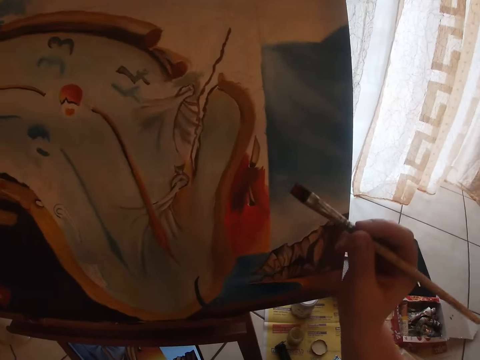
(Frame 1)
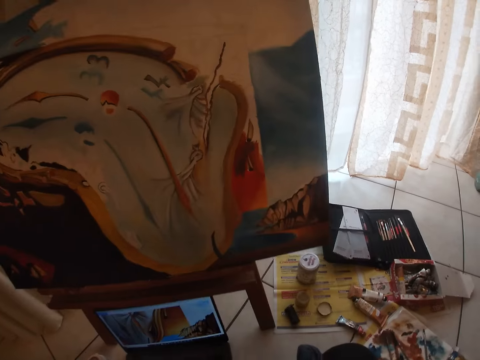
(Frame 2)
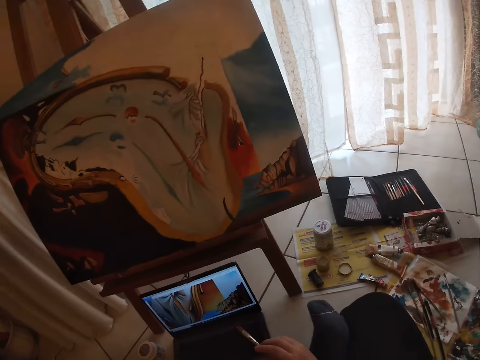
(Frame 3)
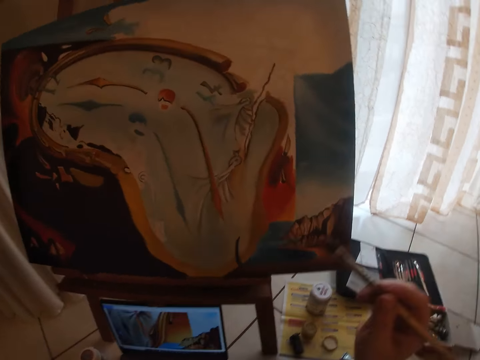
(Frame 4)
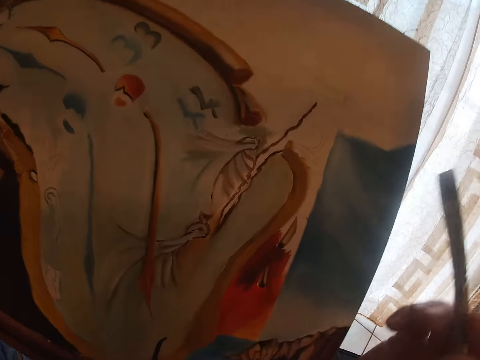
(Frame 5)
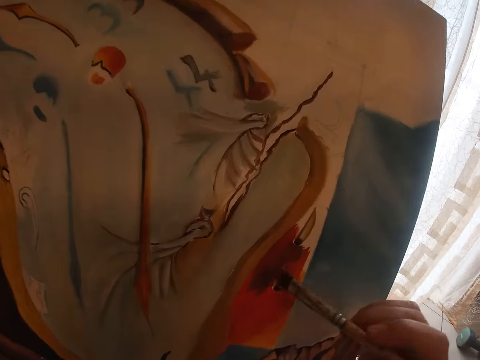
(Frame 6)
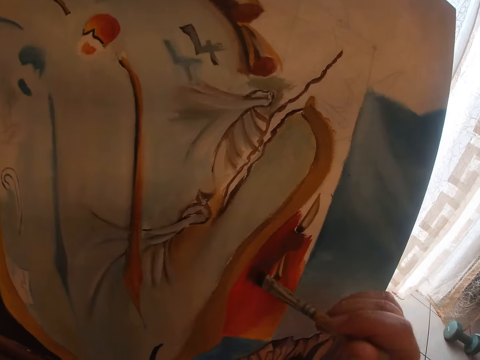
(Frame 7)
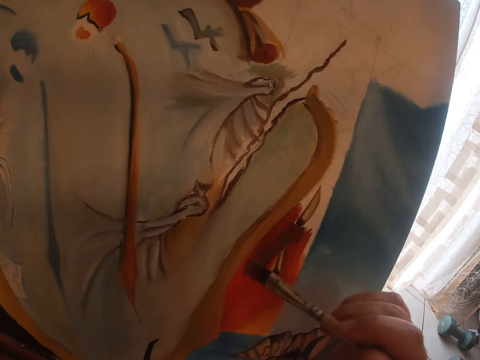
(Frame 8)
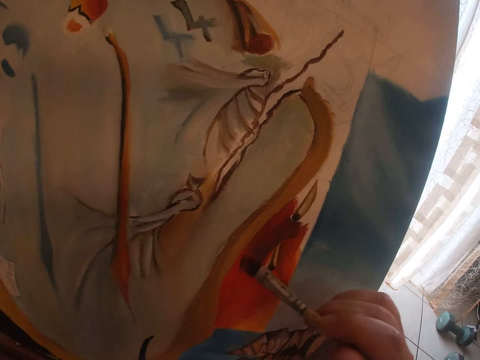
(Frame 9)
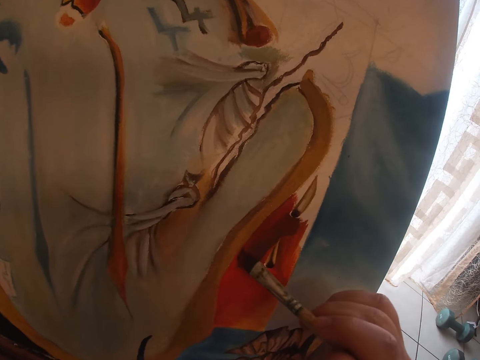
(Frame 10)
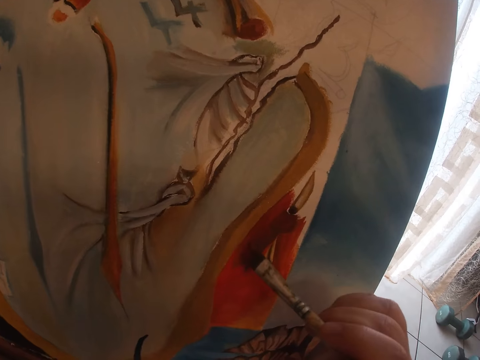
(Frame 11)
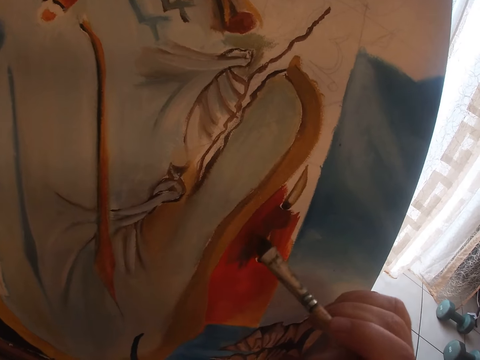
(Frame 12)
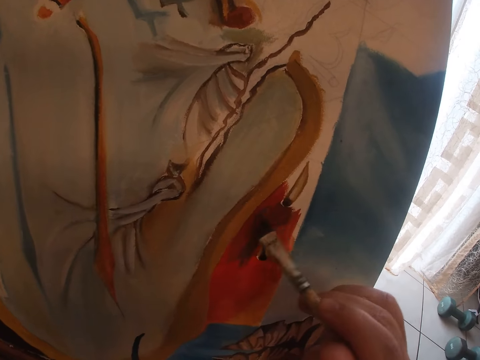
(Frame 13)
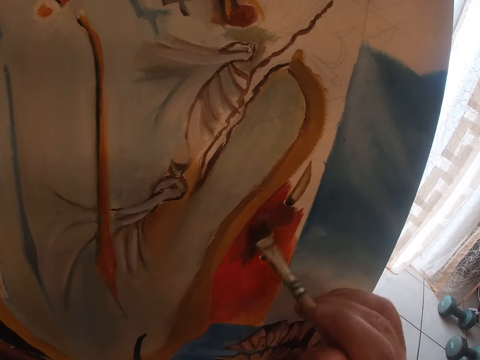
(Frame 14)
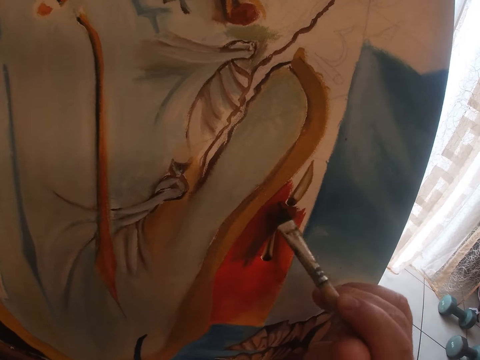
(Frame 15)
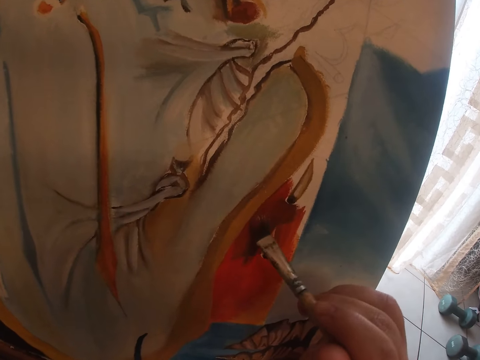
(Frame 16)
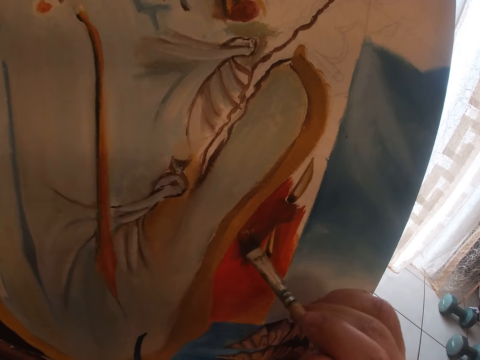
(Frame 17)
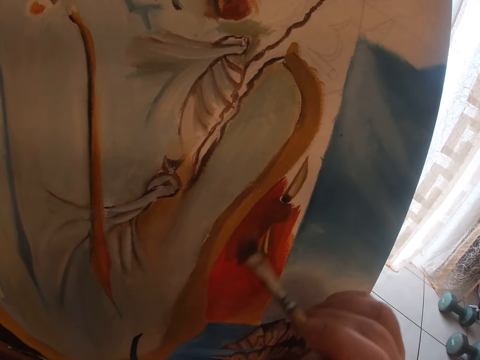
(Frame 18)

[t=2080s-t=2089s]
The camera wearer paints on the canvas.

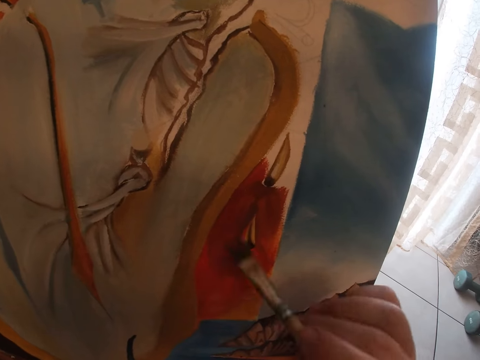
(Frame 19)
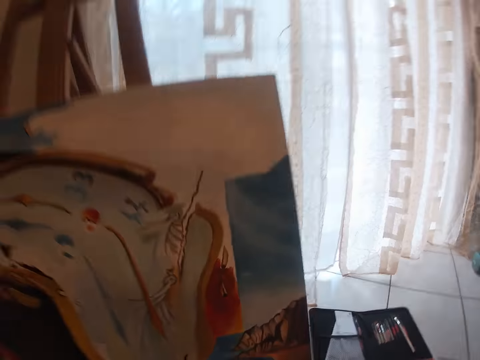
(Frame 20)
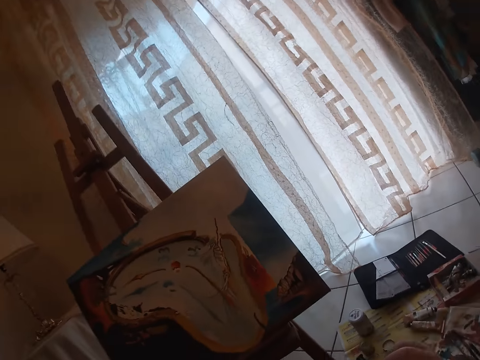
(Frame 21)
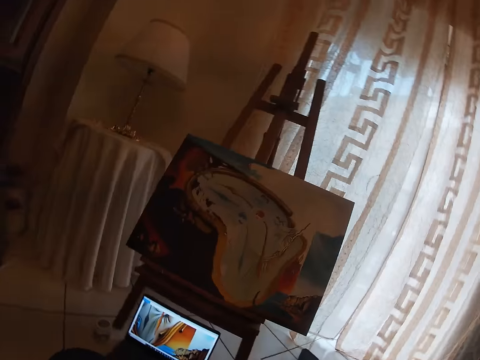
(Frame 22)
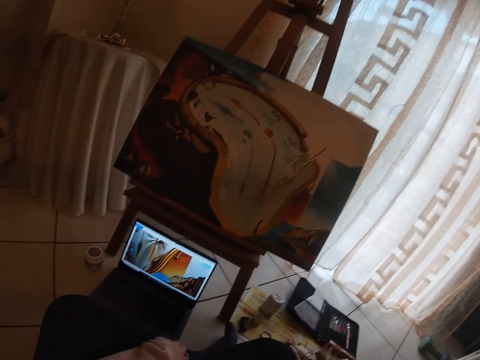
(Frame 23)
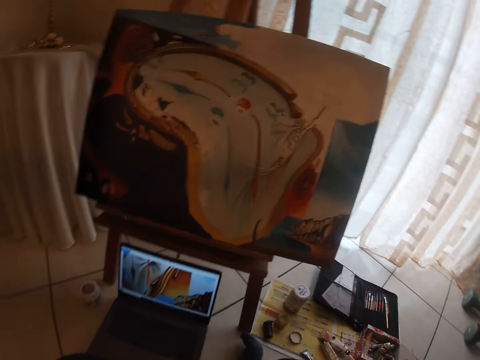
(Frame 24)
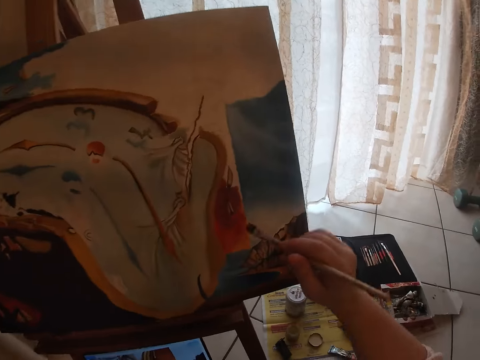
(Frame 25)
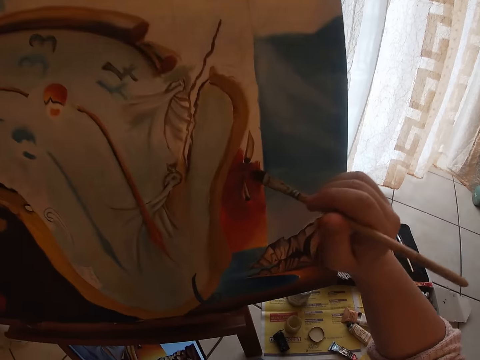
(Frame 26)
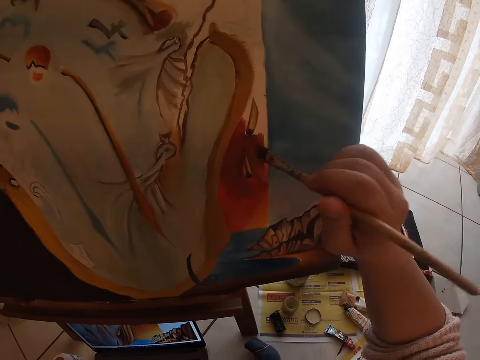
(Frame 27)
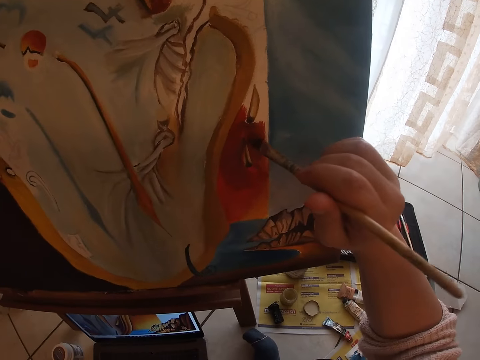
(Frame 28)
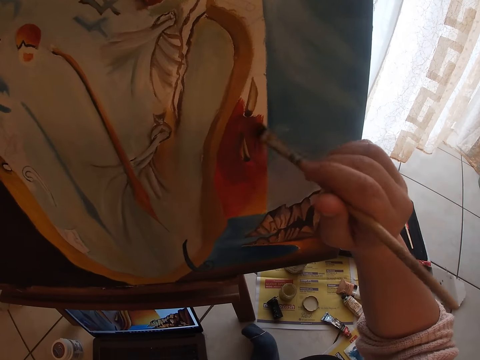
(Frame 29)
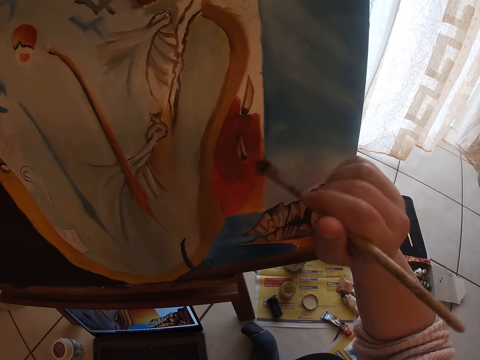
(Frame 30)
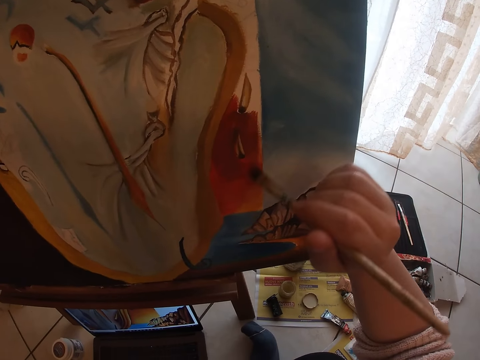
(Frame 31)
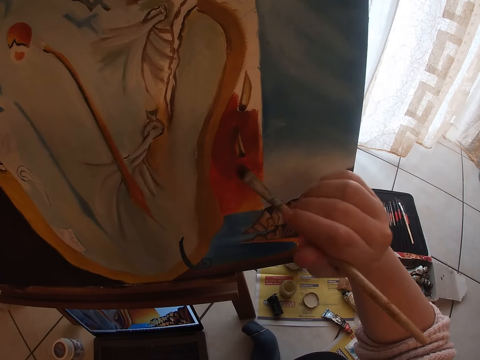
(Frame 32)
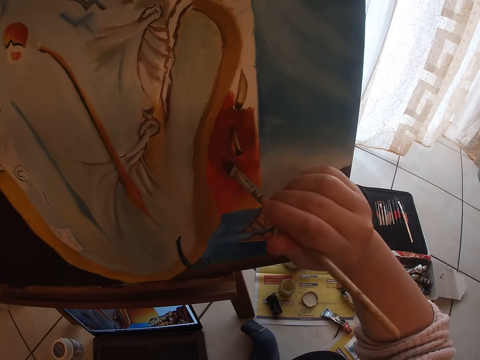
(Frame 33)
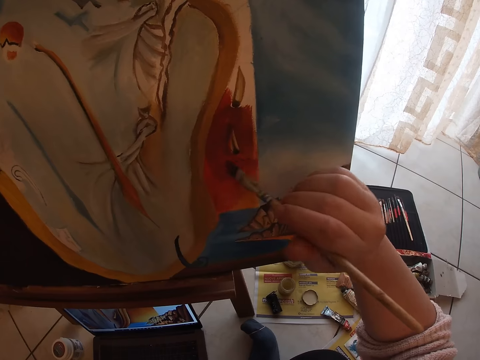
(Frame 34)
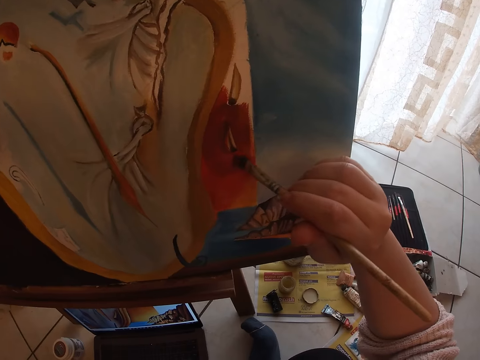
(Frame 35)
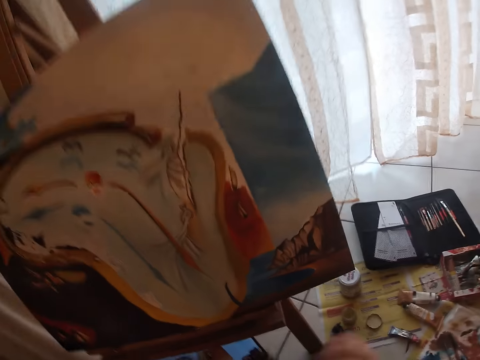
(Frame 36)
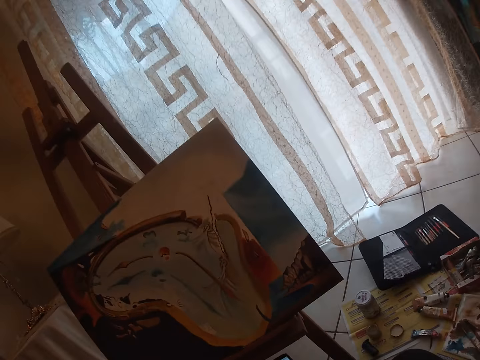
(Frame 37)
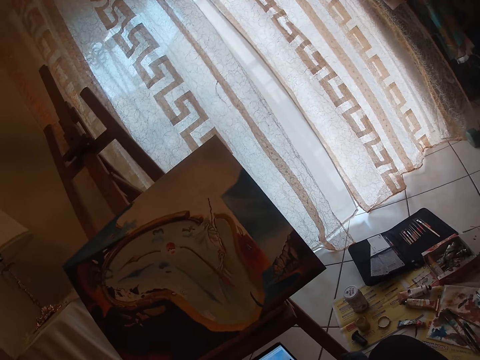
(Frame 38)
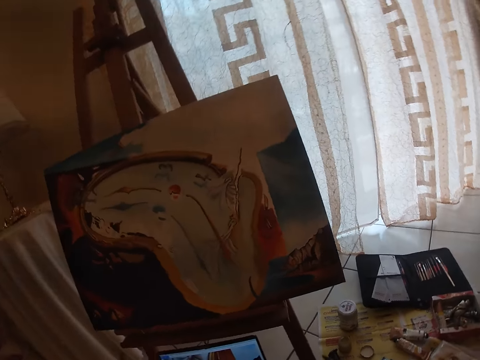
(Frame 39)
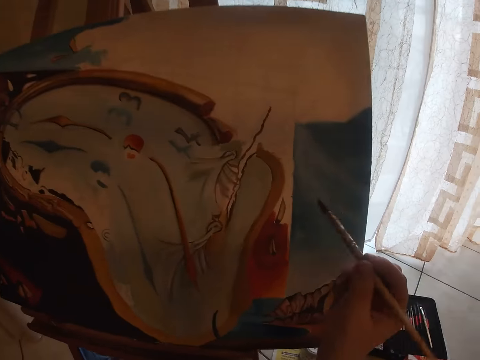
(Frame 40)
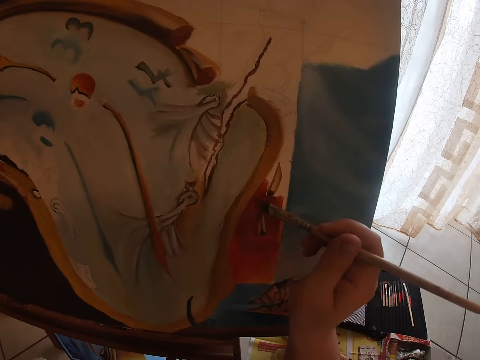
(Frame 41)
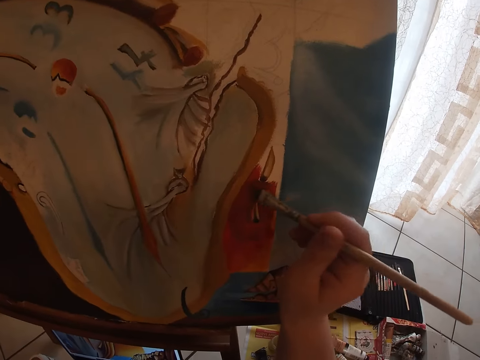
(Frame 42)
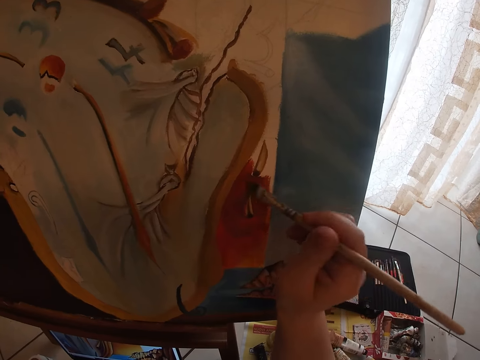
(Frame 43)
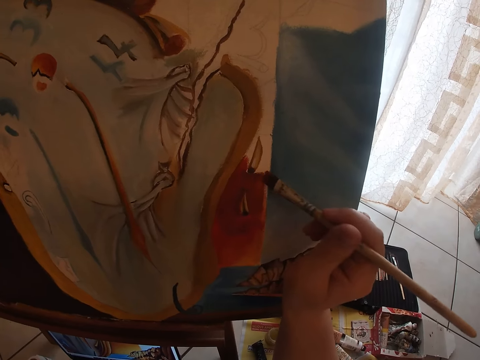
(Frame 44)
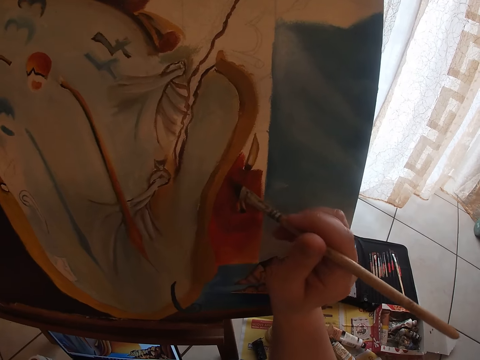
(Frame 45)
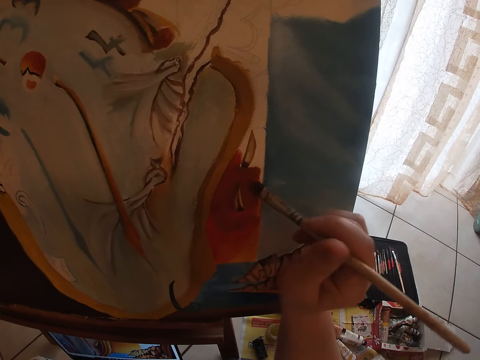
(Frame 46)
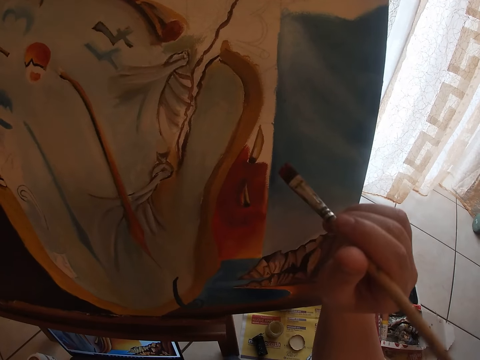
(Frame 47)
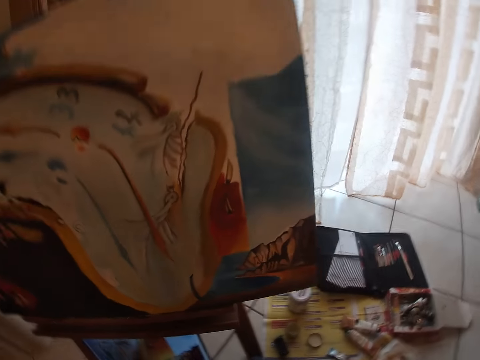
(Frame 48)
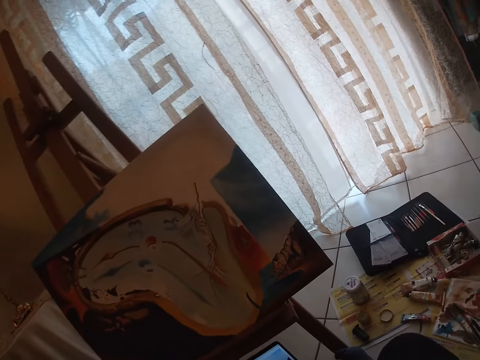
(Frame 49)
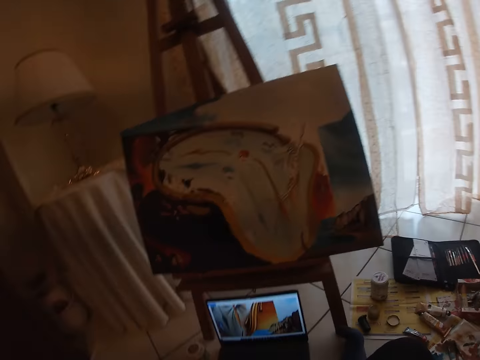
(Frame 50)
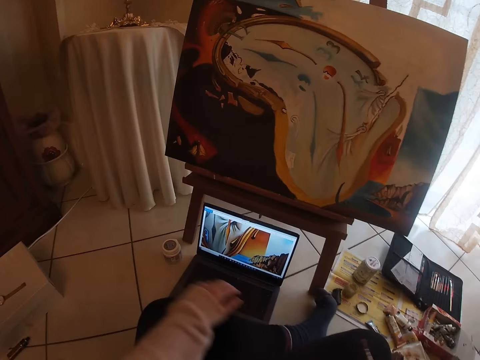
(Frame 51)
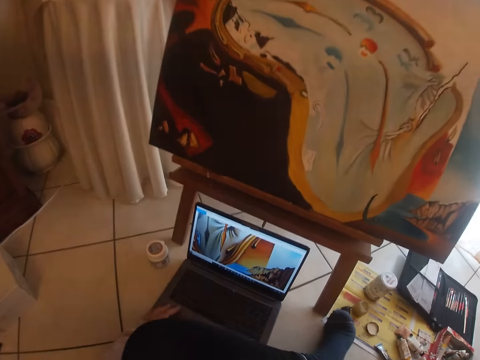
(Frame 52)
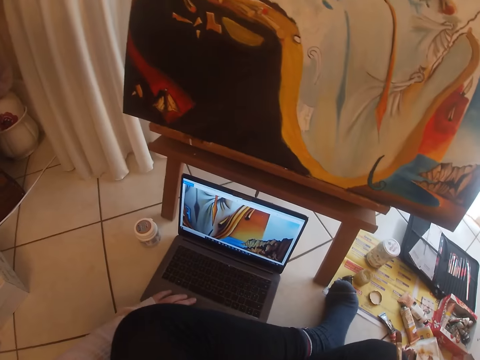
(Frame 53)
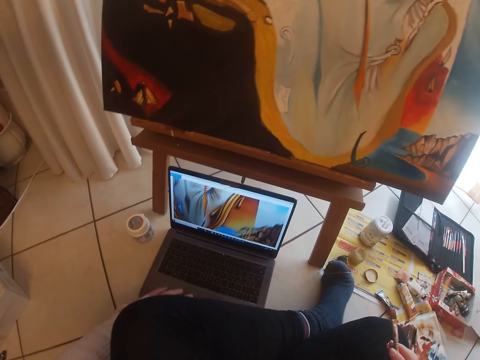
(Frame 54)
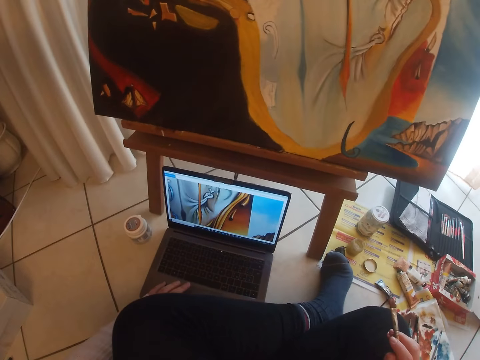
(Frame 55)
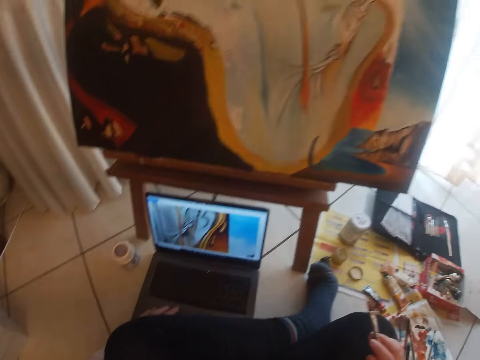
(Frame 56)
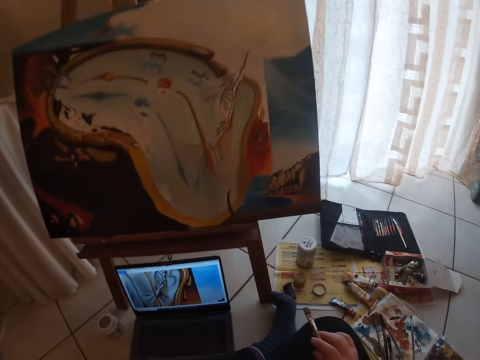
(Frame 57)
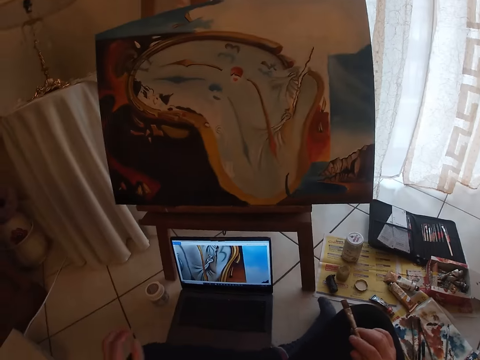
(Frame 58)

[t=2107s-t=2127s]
The camera wearer stops painting. They paint the picture. They stop painting. They paint the picture. They stop painting. They press their laptop on the floor. They scroll the laptop.
